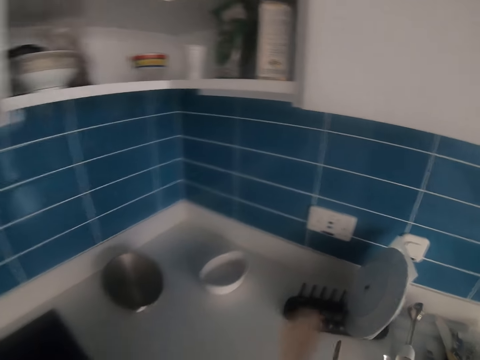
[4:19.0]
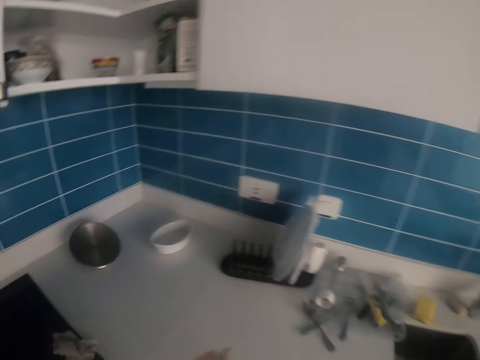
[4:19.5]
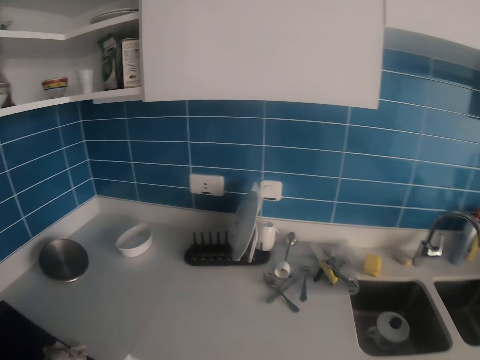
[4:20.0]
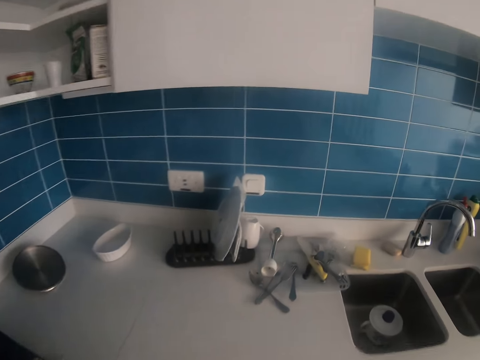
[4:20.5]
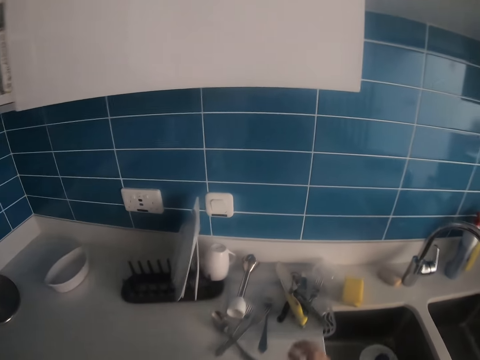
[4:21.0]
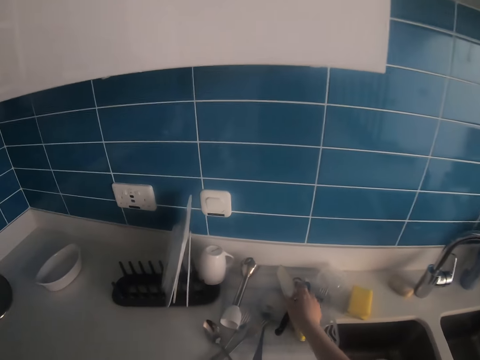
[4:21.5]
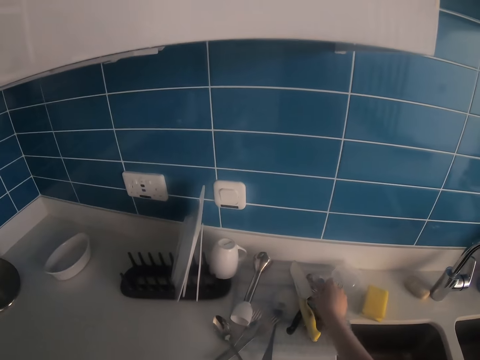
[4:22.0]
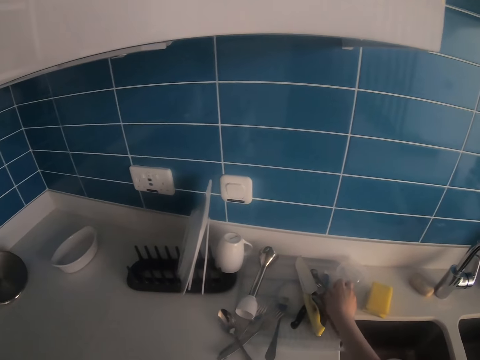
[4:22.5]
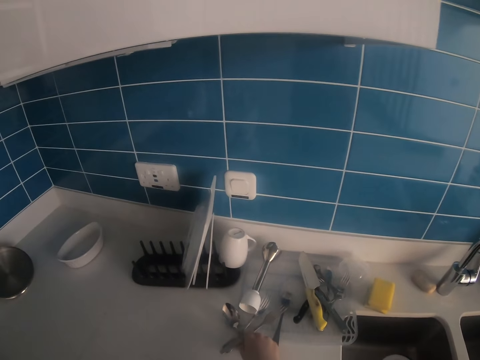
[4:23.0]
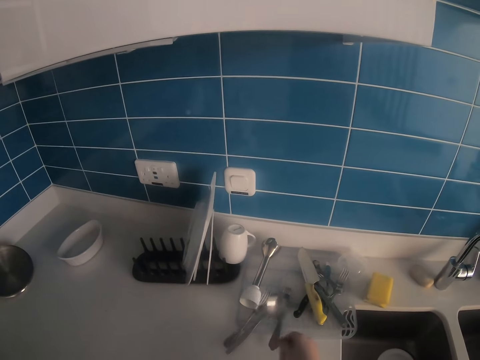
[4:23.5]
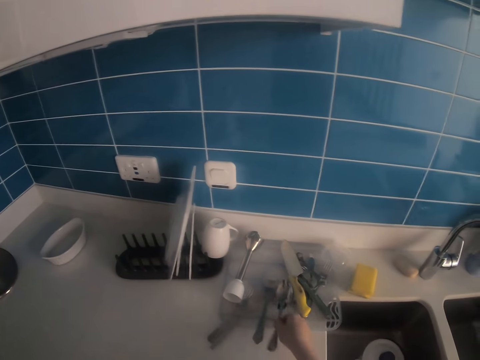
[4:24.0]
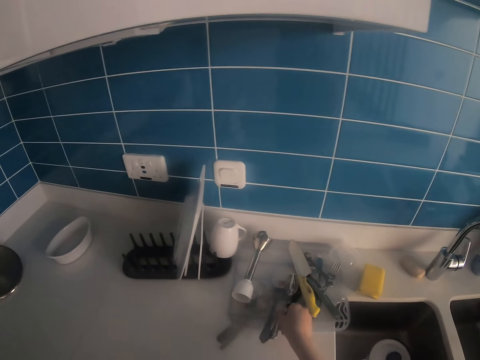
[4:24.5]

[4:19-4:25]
The camera wearer picks up a wooden spoon on the table. They clear the counter. They move around. They pick up a spoon.

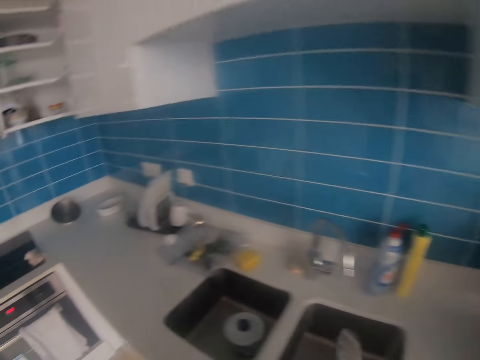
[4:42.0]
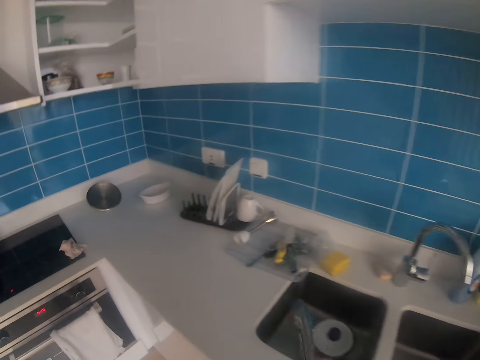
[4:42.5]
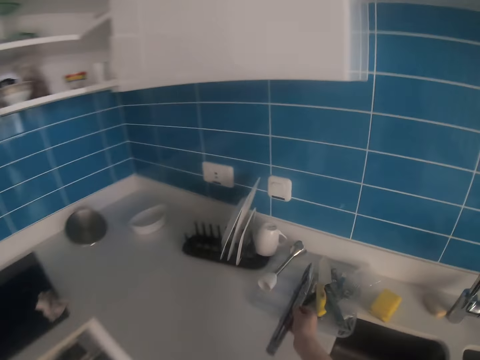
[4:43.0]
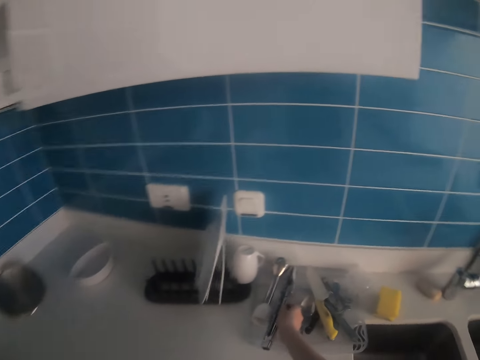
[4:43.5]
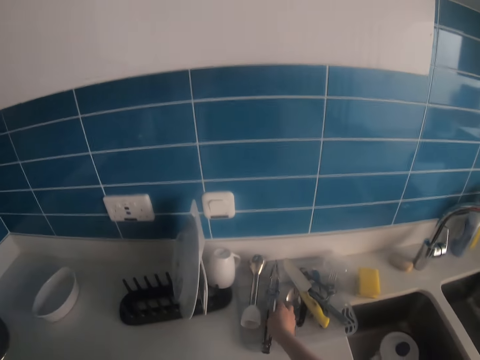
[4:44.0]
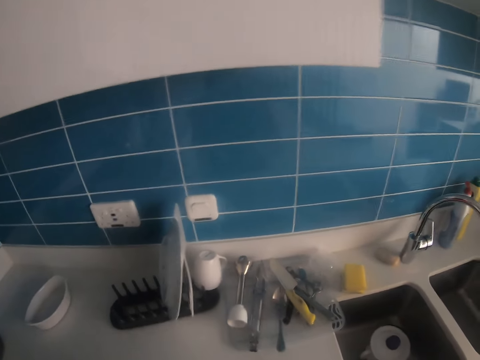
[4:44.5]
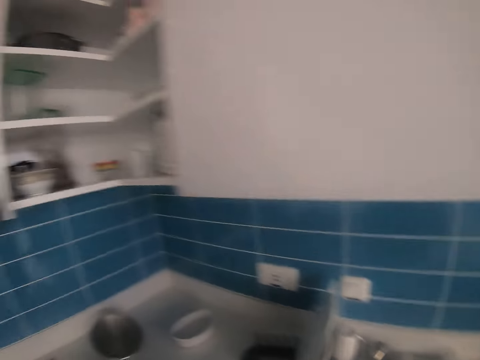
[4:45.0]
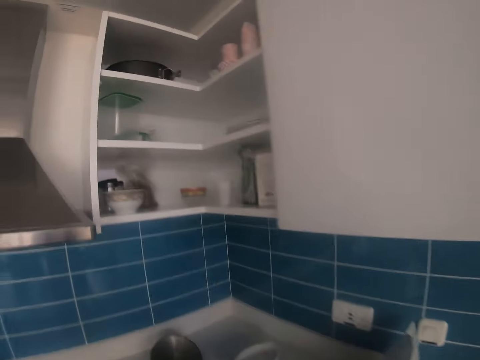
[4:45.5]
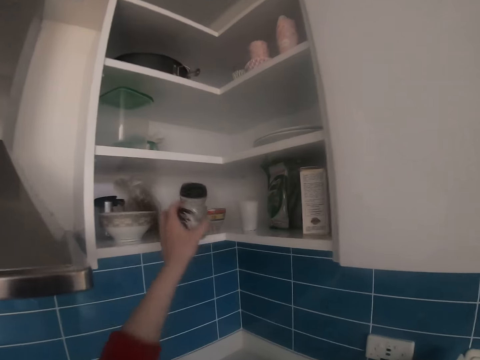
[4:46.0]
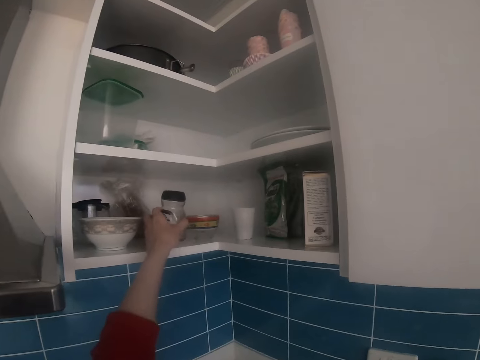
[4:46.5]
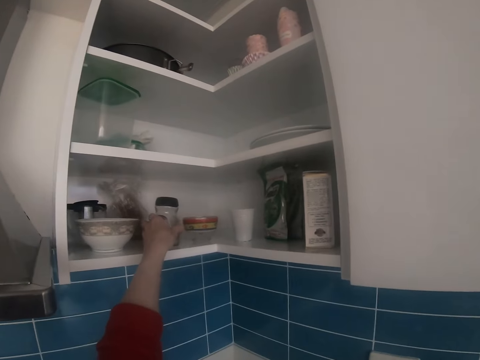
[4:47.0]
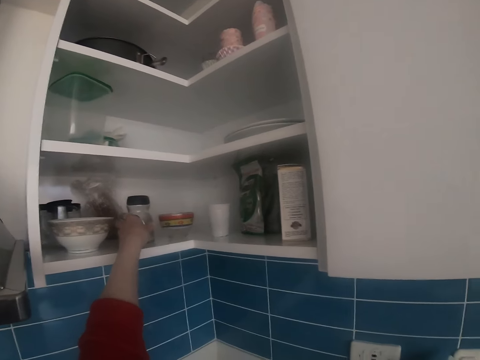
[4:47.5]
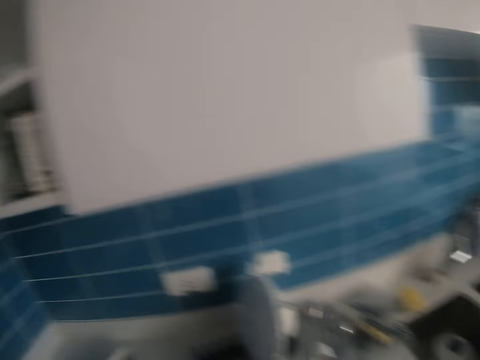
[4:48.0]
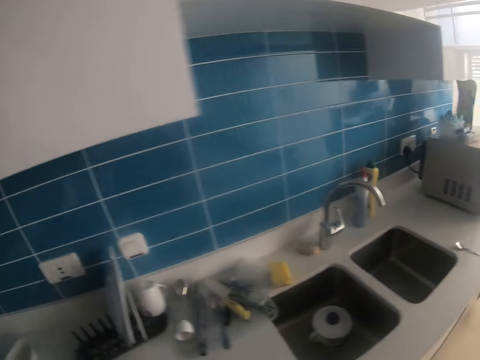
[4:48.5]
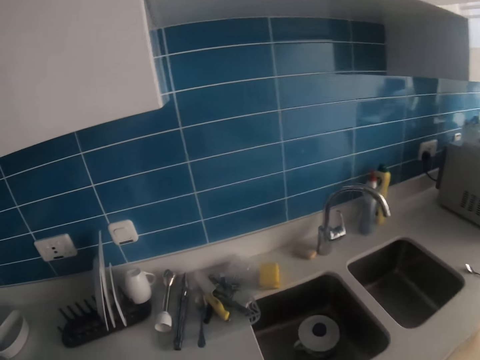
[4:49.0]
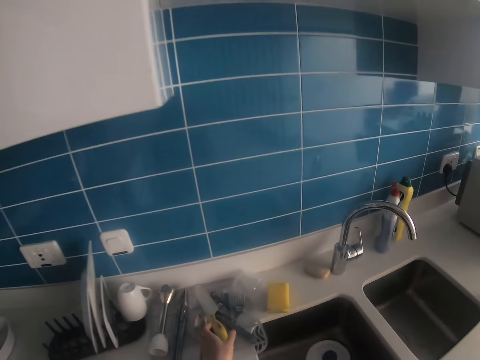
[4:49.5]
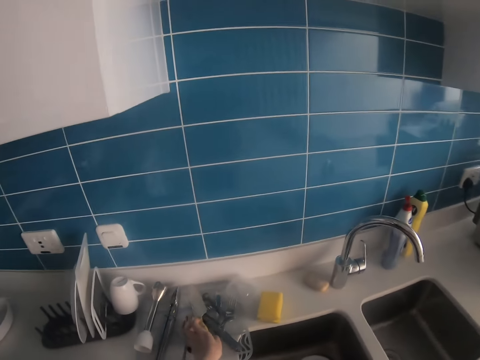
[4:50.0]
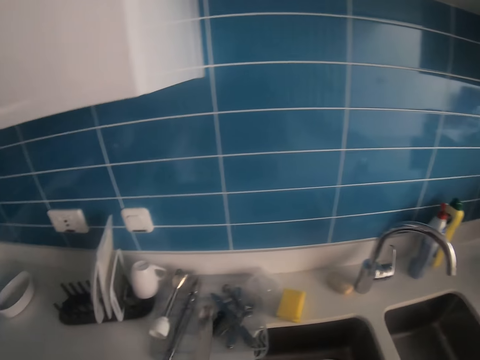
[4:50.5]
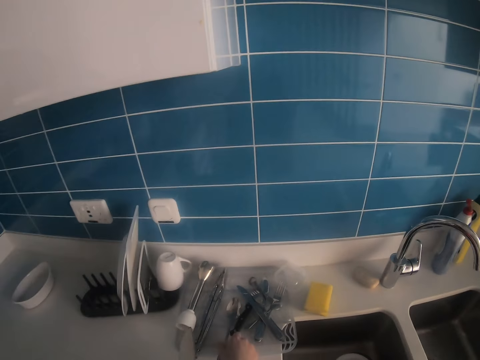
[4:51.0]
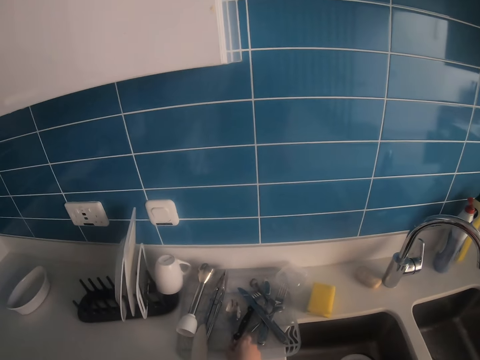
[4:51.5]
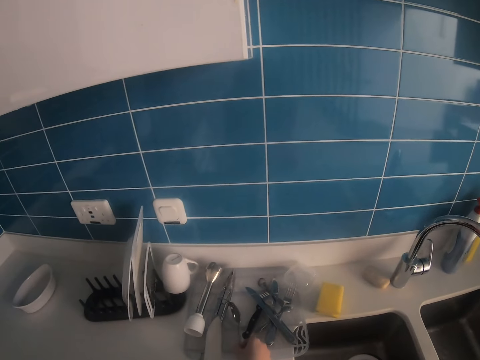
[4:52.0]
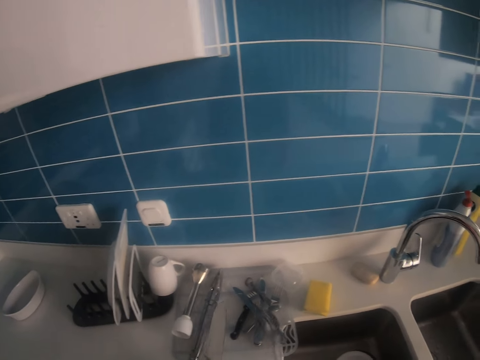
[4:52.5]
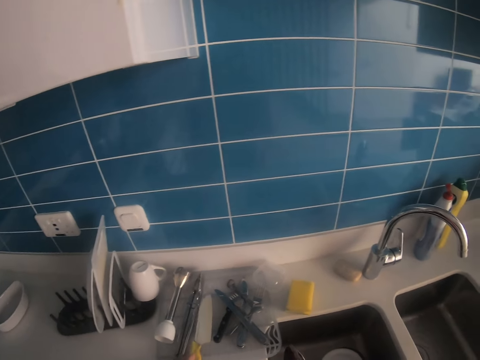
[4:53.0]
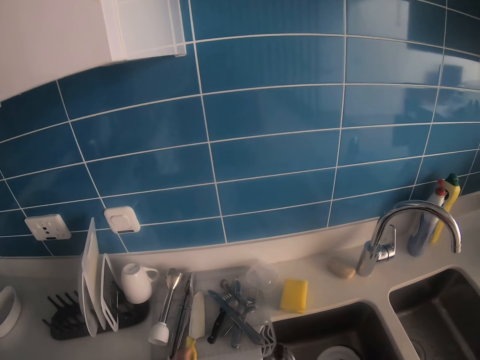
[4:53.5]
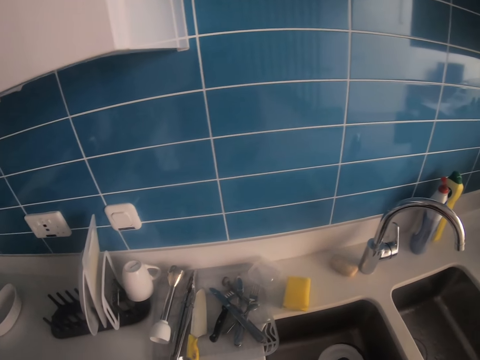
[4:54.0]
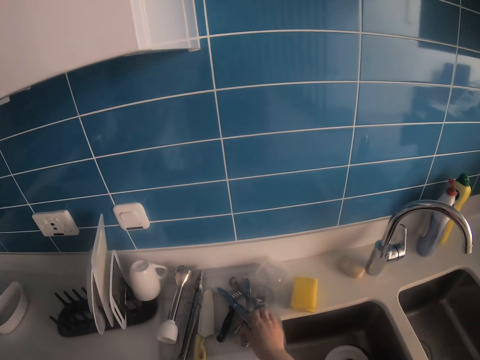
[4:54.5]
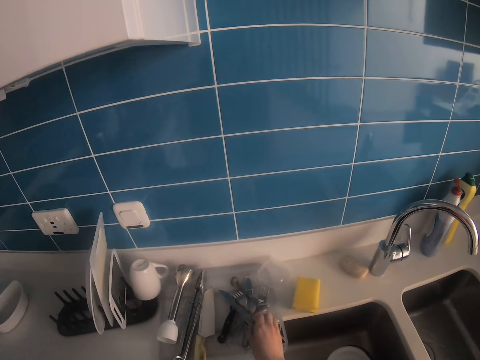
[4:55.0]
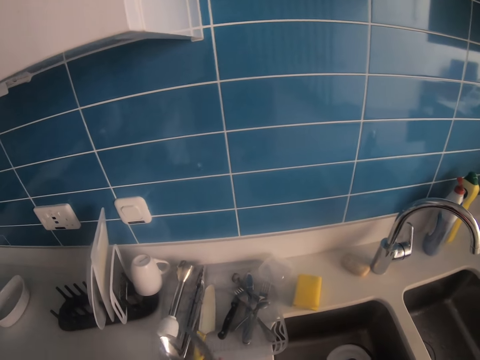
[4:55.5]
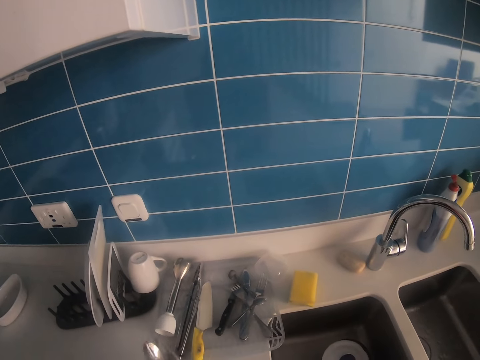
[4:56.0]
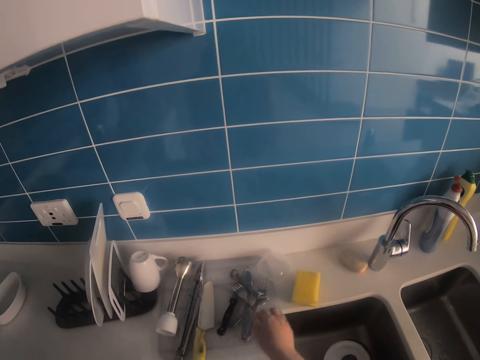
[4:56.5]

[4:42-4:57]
The camera wearer puts the tong on the table. They put the coffee can in the cabinet. They turn around. They pick up the knife. They pick up the spoon. They put the spoon on the sink. They put the knife down. They pick up the knife. They pick up spoons.

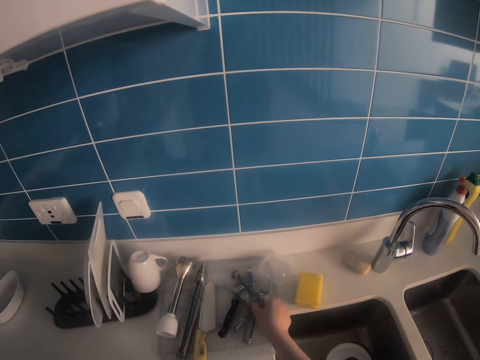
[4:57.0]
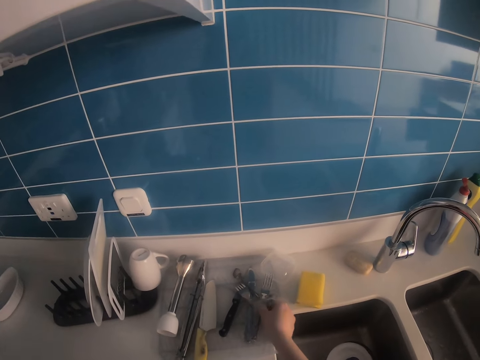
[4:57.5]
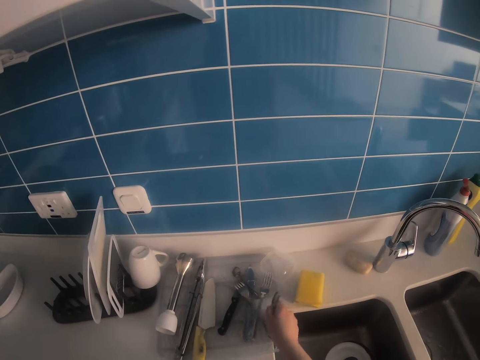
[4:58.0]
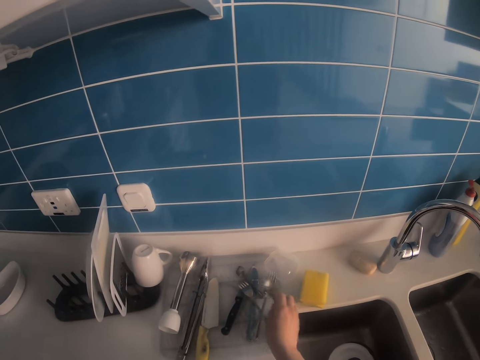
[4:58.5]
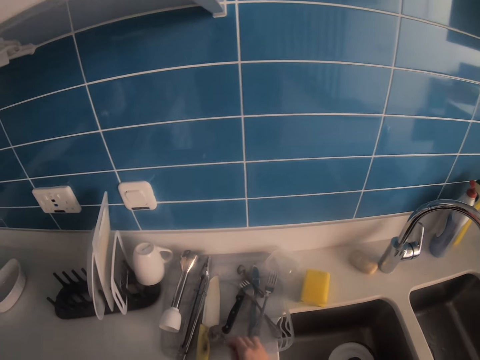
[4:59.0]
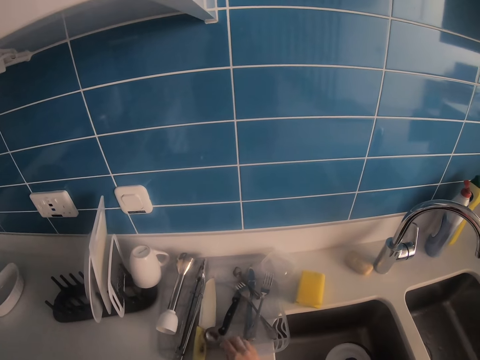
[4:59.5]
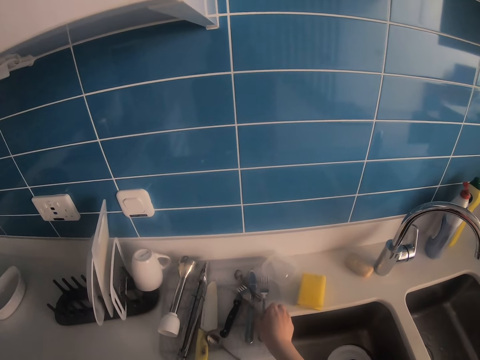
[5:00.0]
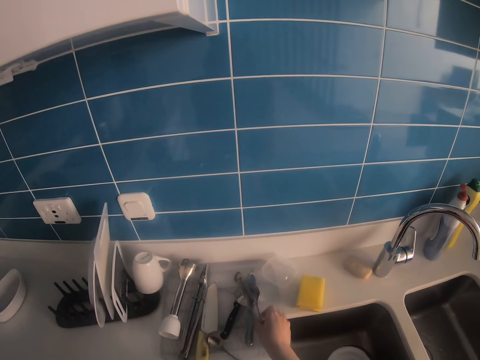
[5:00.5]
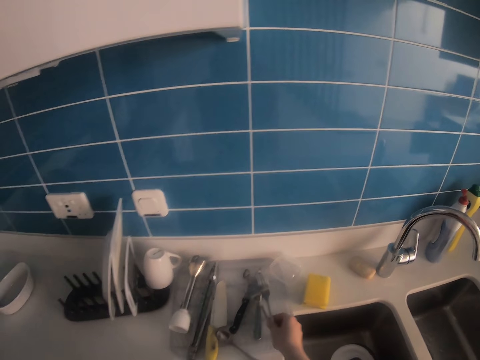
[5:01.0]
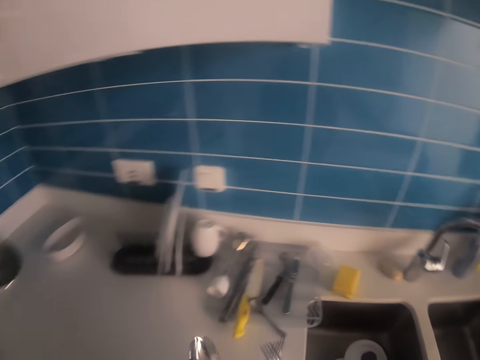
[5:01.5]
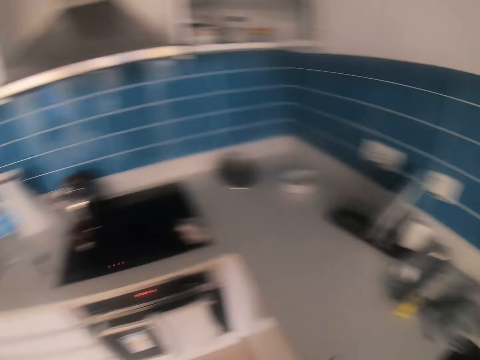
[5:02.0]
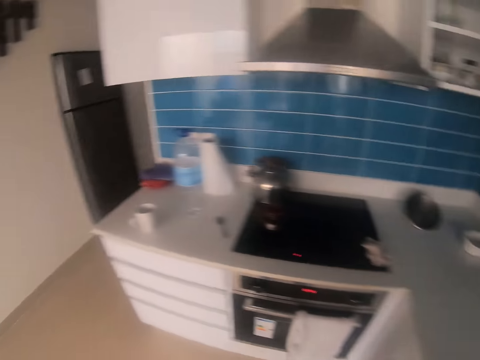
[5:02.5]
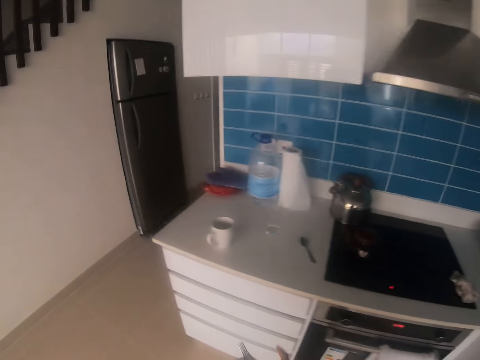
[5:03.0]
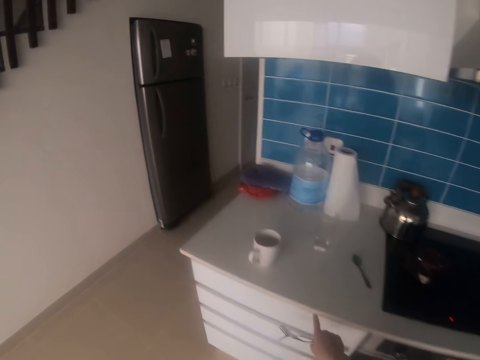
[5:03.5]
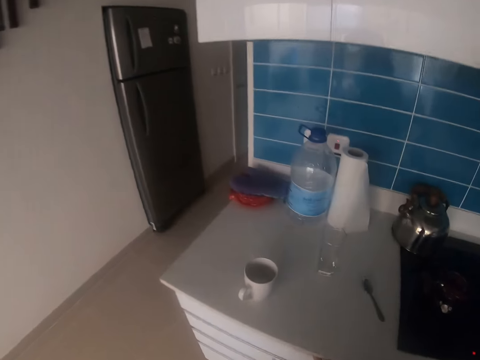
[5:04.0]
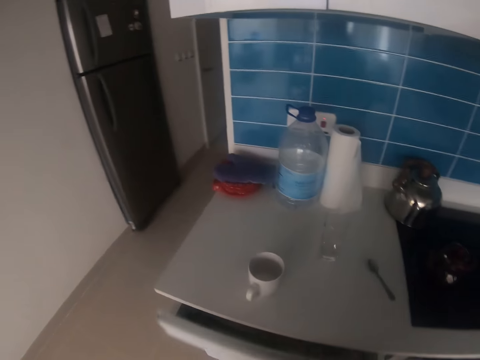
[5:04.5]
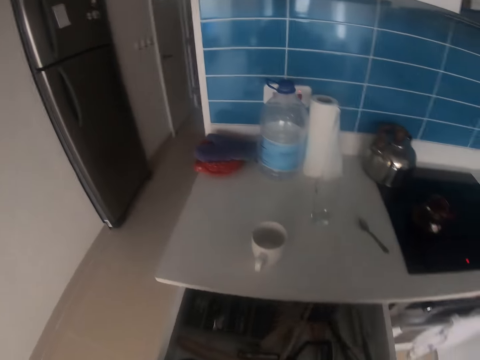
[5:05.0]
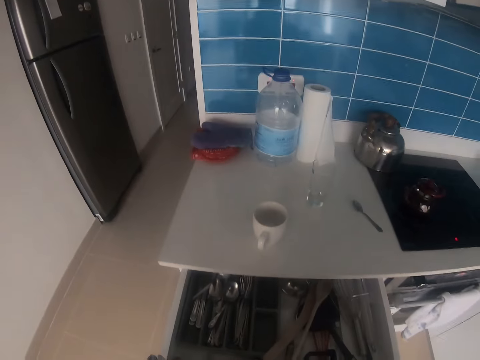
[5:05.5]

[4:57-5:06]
The camera wearer puts down the spoon. They pick up the forks. They move around. They open the cabinet. They put the spoons in the drawer.
